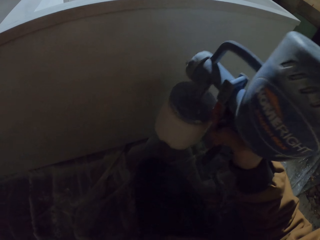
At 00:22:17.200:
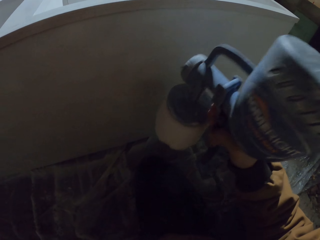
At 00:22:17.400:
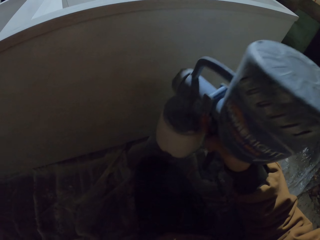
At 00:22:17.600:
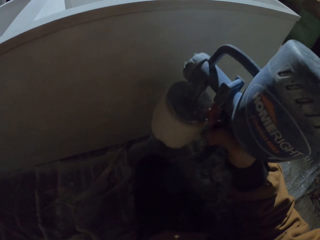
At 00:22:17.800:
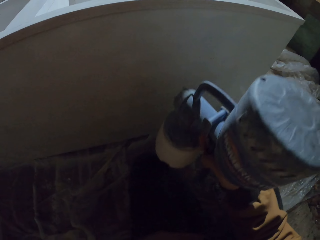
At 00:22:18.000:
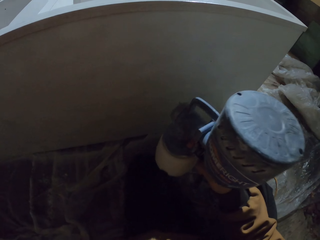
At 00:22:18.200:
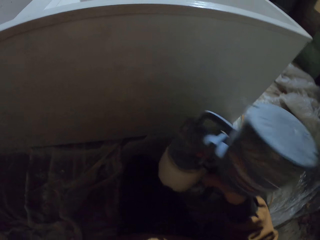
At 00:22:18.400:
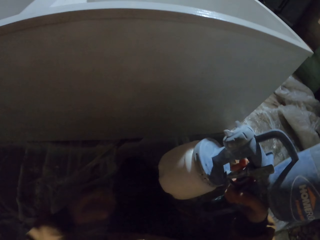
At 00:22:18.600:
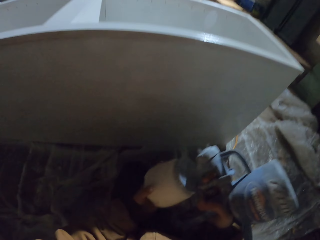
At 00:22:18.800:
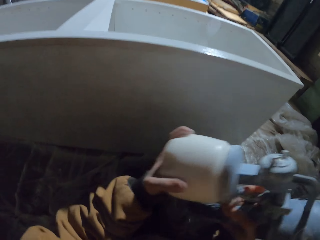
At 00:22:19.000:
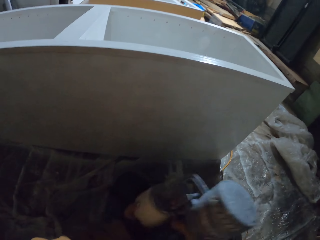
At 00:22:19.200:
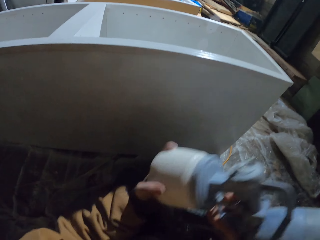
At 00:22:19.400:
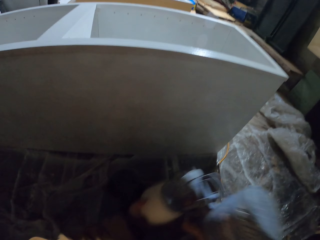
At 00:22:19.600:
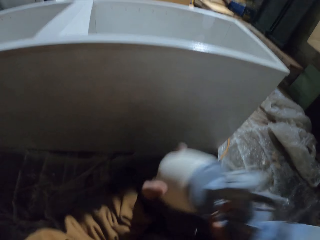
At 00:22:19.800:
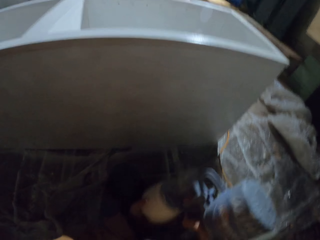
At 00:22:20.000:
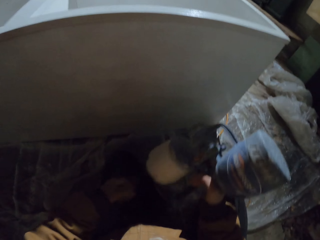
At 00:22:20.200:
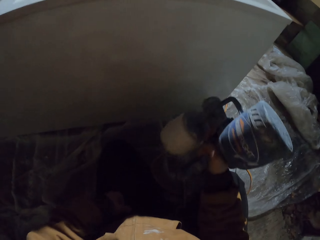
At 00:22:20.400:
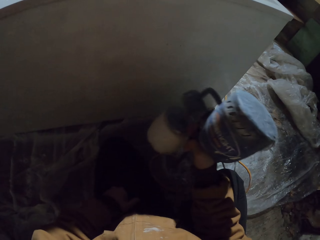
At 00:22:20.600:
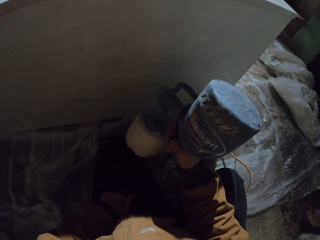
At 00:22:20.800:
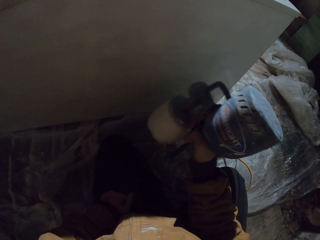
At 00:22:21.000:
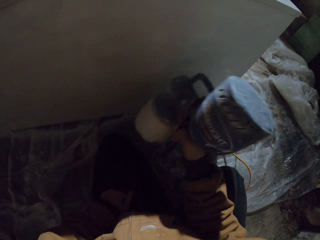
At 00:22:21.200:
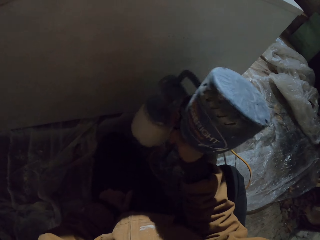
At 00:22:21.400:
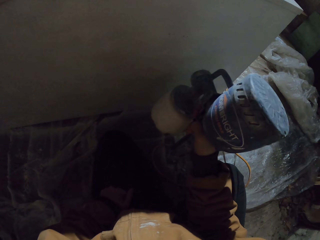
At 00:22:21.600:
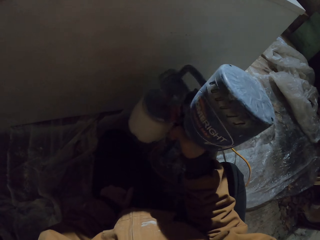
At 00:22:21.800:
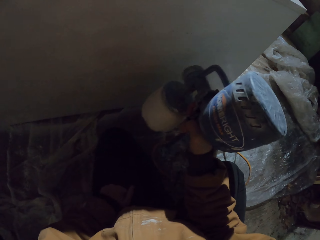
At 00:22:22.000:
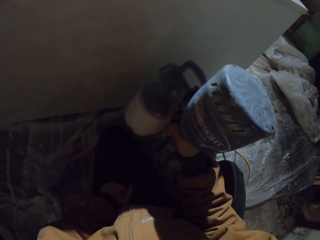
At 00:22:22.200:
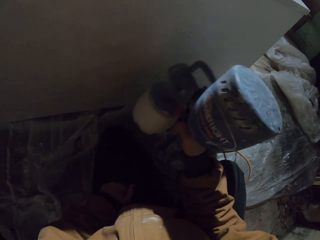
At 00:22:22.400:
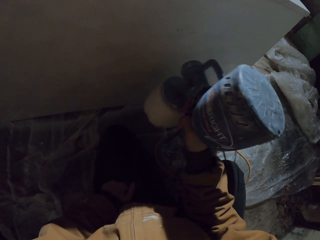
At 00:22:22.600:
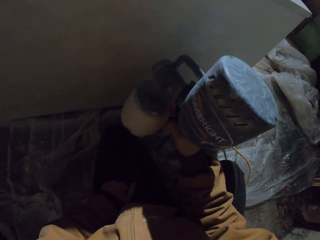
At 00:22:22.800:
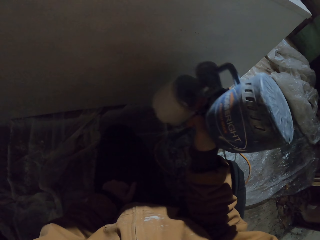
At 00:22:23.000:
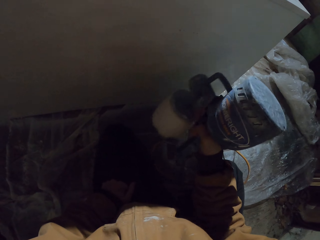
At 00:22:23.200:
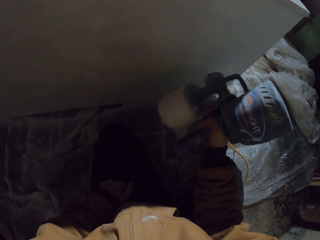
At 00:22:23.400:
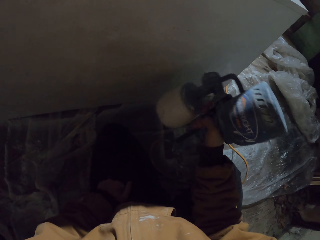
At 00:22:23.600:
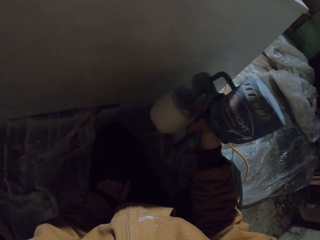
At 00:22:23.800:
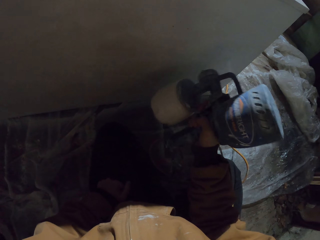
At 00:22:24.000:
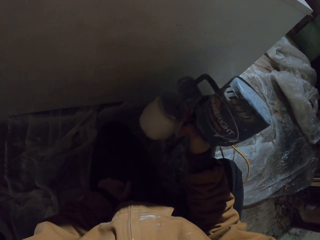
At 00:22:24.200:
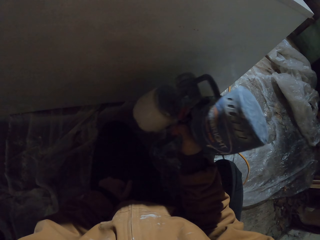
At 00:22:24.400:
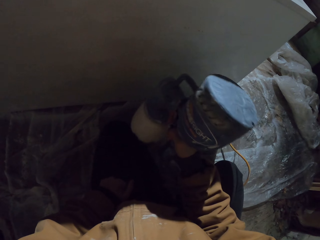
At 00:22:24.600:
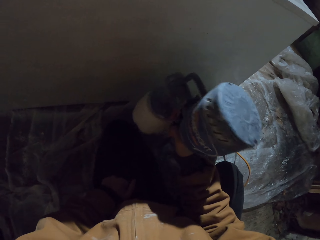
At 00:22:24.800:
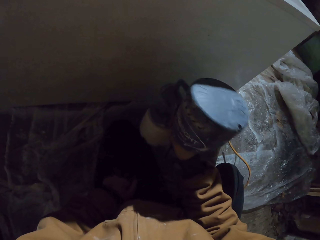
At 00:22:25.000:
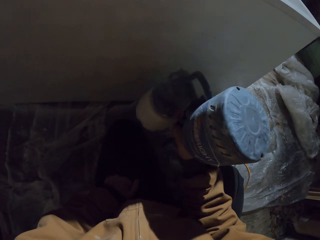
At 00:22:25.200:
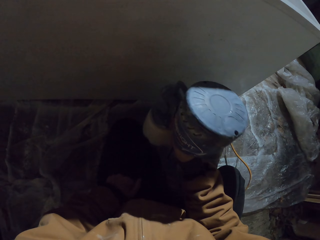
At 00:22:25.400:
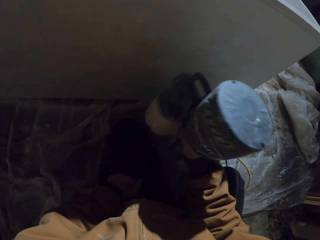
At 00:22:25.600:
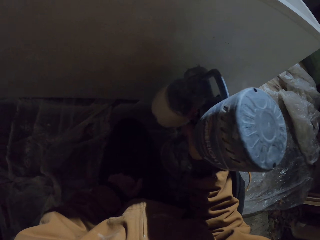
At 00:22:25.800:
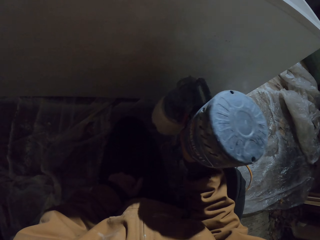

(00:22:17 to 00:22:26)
The camera wearer holds the paint cup with his left hand. He shakes the spray paint gun and paints the closet with the spray paint gun.

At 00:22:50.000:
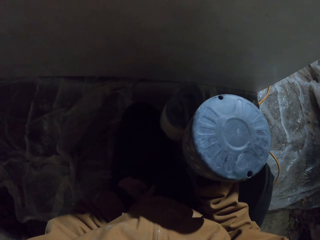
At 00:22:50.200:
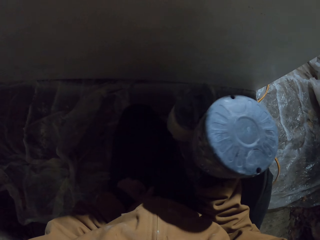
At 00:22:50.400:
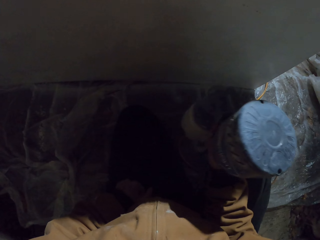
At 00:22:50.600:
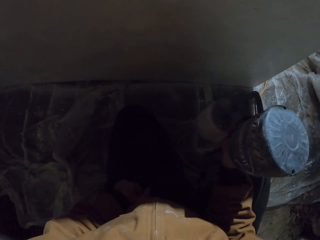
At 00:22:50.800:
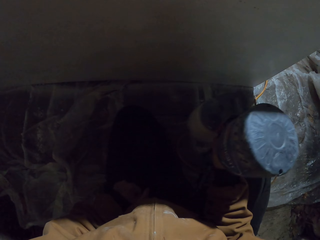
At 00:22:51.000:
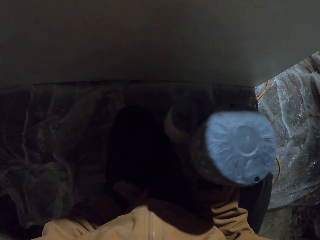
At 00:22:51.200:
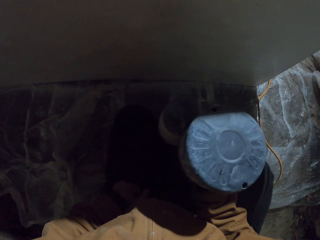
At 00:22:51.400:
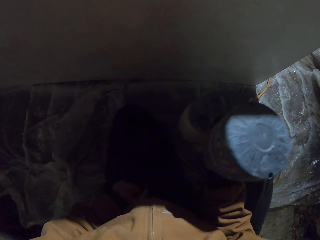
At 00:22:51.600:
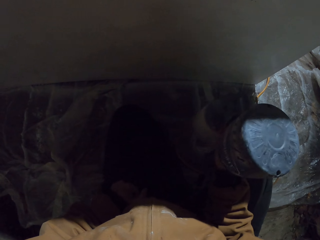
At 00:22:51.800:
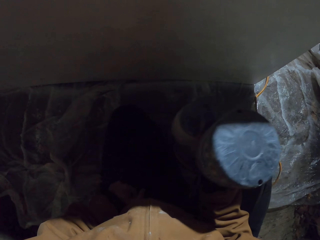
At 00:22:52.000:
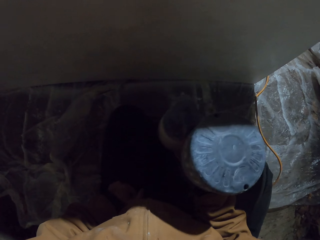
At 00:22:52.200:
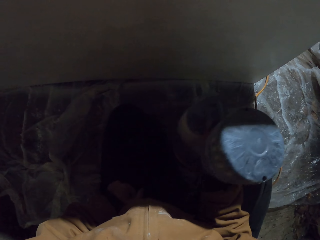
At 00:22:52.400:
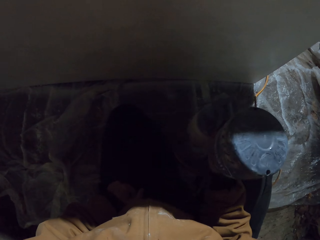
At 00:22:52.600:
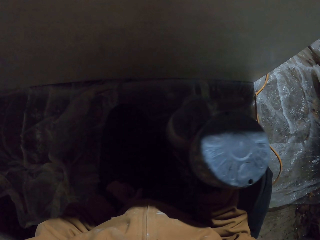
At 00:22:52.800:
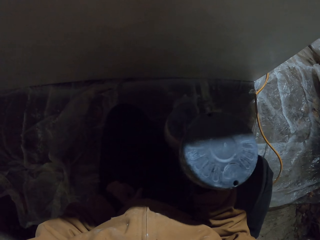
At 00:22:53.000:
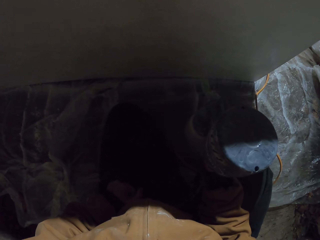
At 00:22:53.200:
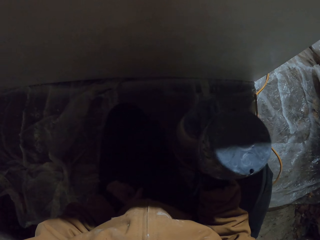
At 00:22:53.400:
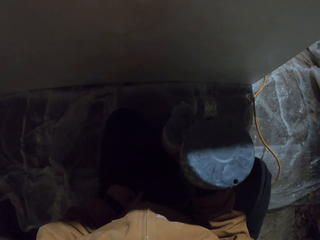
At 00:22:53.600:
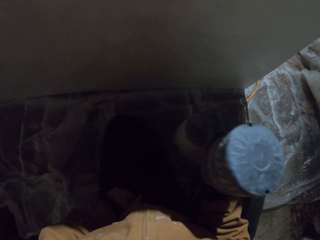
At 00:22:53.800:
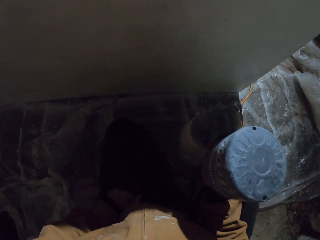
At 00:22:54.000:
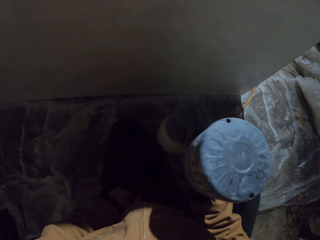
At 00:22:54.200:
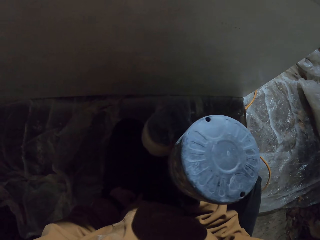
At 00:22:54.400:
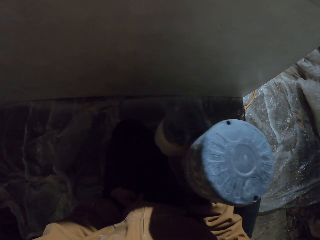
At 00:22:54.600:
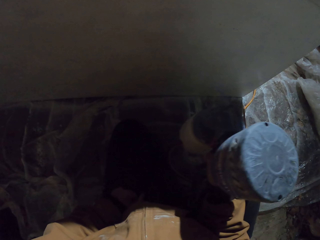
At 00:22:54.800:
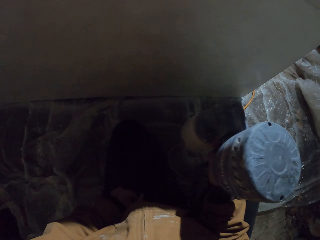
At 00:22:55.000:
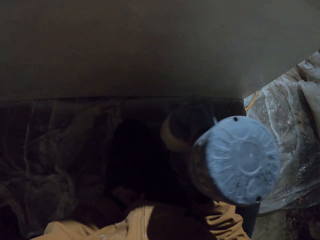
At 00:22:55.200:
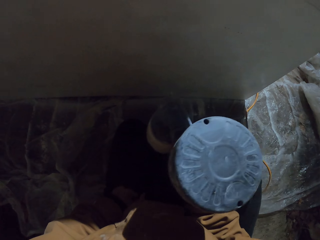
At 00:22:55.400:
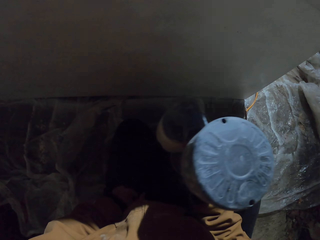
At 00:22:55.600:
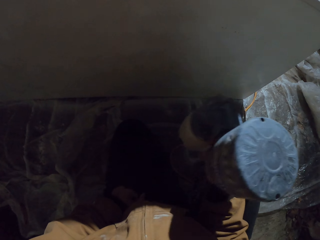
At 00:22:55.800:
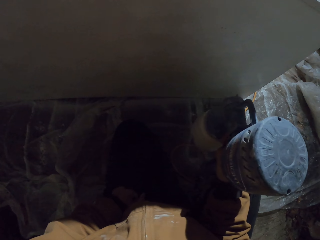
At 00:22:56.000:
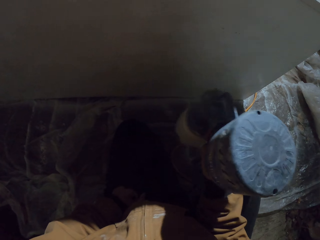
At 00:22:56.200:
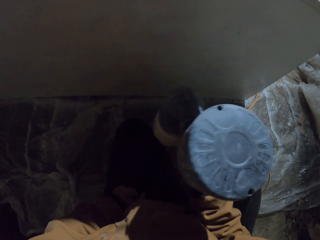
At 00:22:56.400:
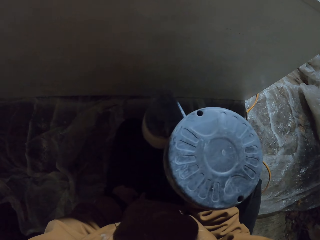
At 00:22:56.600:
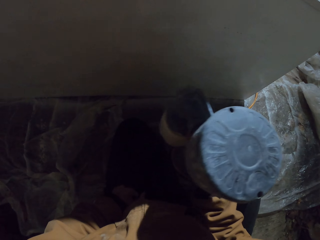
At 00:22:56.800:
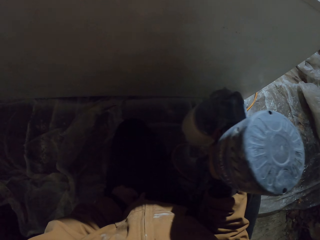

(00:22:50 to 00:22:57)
The camera wearer continues spraying the wood using a sprayer.

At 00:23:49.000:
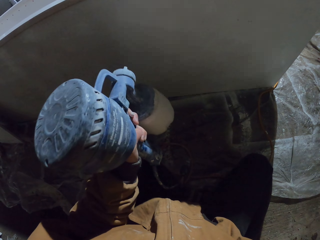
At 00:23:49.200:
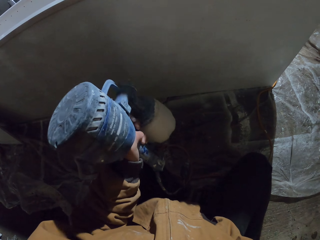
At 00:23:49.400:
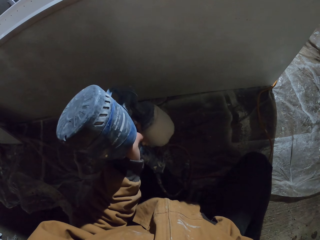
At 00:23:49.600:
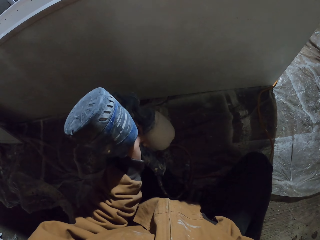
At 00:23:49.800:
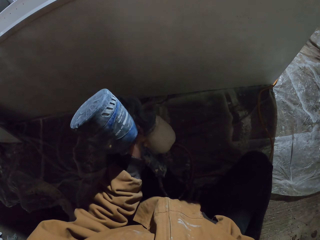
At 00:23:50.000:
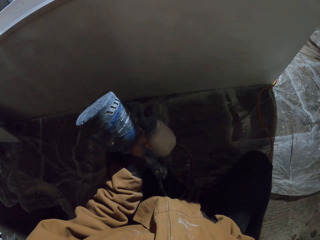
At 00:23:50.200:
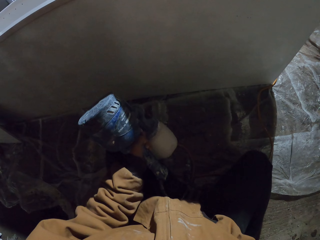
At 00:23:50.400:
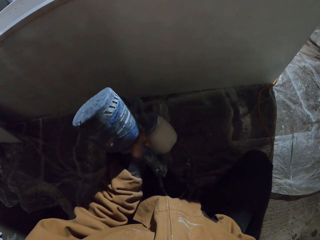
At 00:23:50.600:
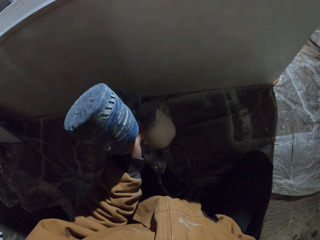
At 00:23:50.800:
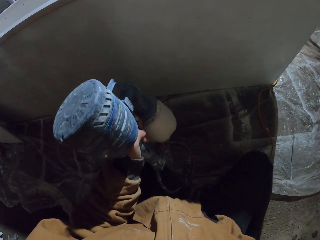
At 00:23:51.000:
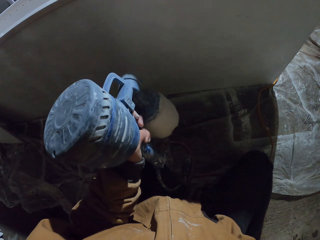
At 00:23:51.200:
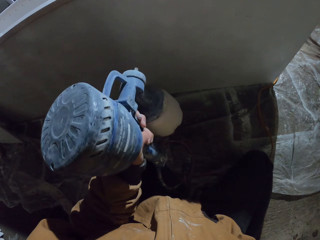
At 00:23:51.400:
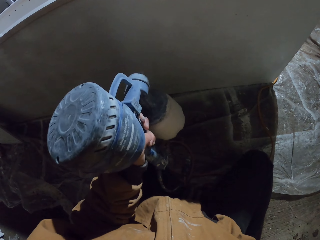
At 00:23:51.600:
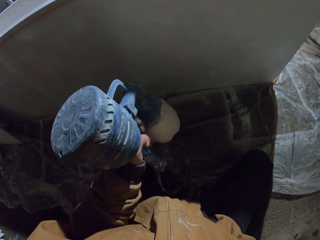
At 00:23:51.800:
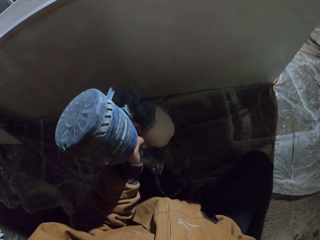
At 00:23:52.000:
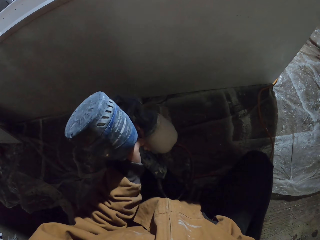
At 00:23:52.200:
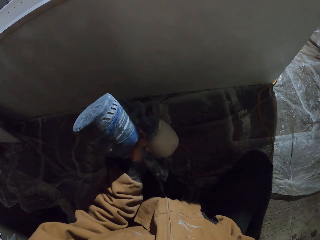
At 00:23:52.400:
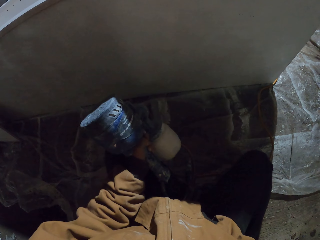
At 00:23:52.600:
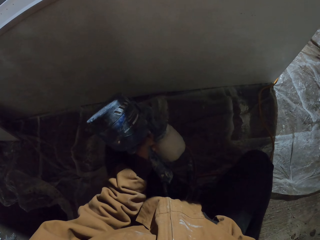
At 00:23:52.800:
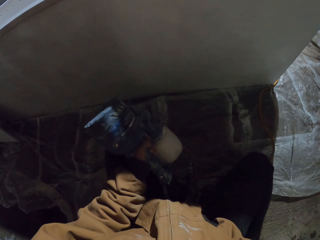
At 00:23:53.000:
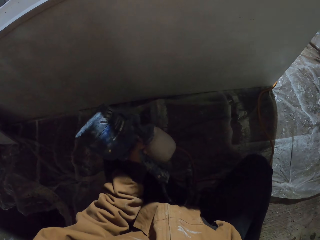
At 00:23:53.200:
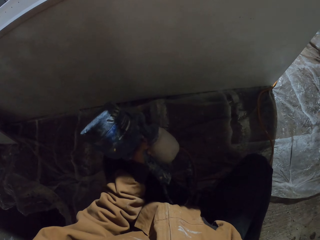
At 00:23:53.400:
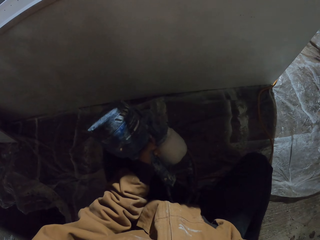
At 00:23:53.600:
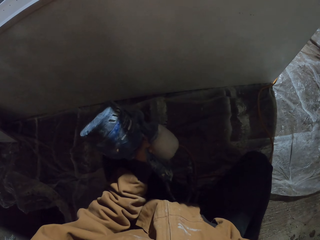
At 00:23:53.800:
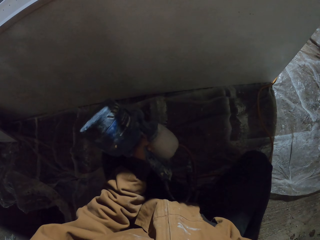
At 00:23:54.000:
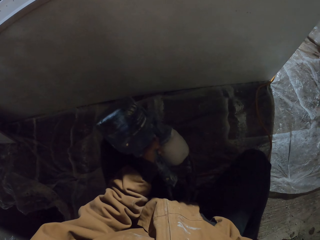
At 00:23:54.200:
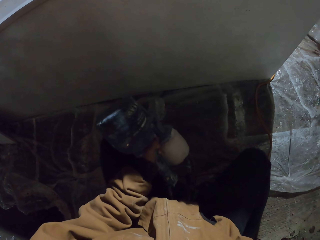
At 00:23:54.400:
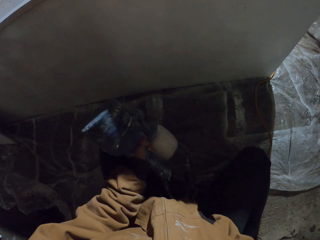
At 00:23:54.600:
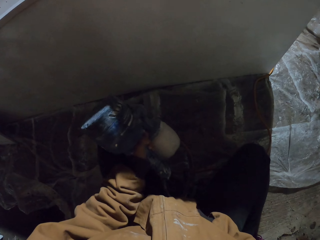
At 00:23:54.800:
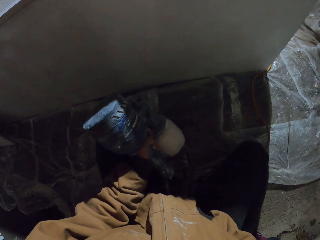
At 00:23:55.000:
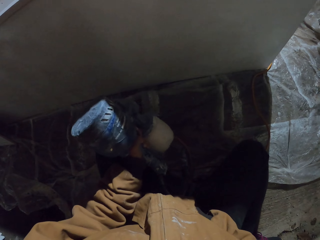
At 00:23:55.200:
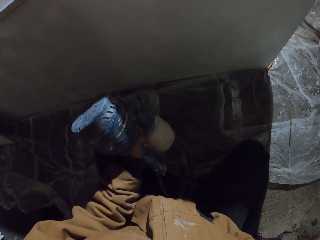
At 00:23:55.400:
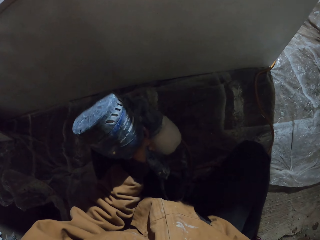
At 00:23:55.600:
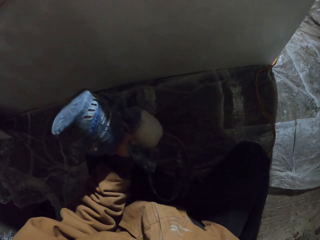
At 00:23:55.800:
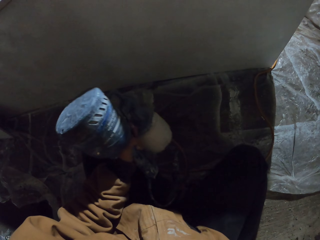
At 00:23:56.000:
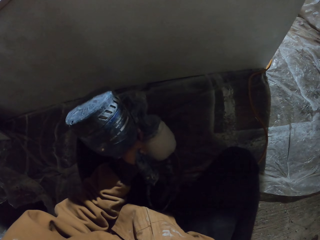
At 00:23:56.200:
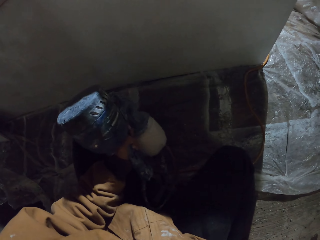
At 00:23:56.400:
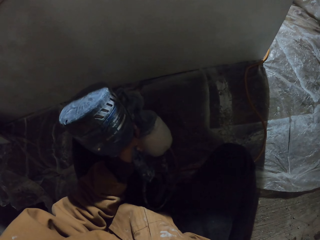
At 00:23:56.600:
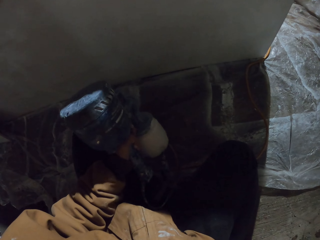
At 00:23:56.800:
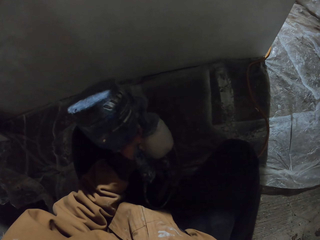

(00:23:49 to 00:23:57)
The camera wearer continues spraying the wood using a sprayer.
